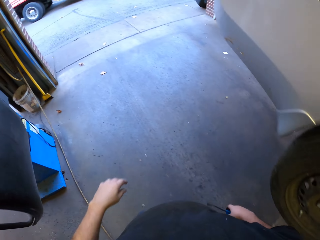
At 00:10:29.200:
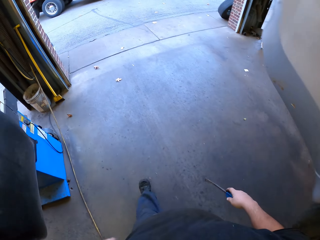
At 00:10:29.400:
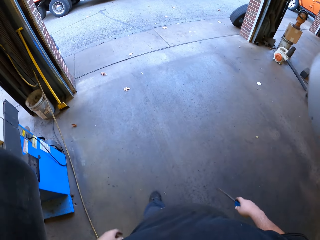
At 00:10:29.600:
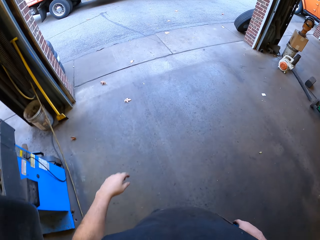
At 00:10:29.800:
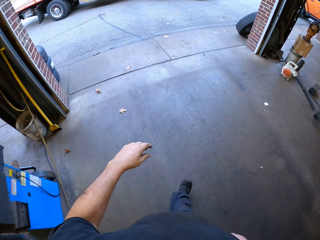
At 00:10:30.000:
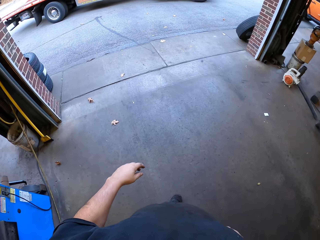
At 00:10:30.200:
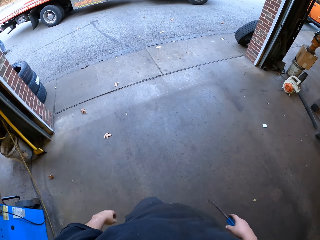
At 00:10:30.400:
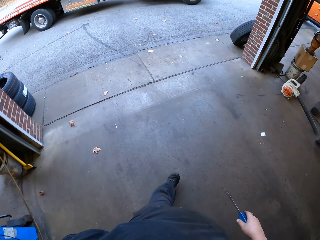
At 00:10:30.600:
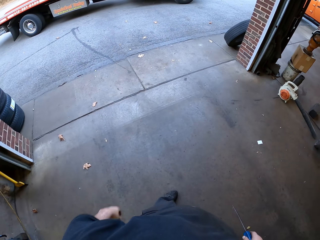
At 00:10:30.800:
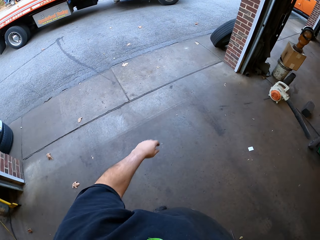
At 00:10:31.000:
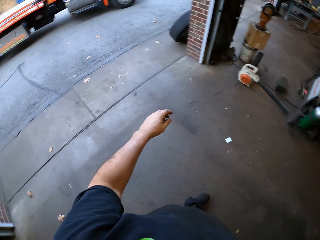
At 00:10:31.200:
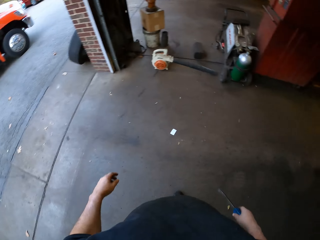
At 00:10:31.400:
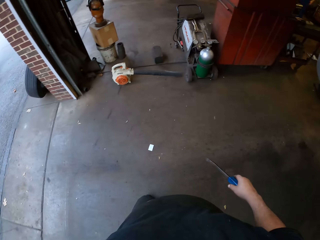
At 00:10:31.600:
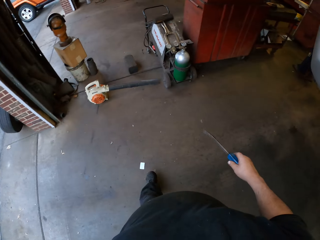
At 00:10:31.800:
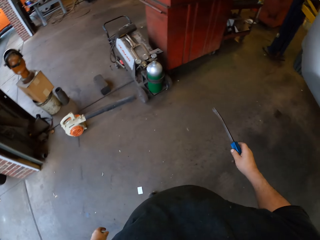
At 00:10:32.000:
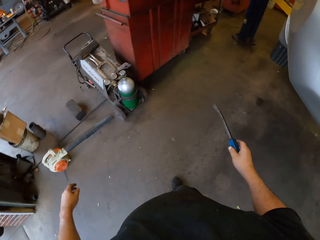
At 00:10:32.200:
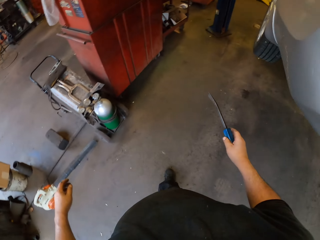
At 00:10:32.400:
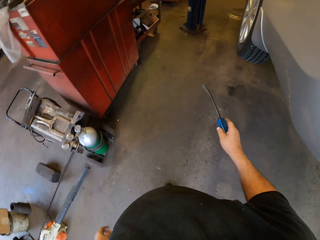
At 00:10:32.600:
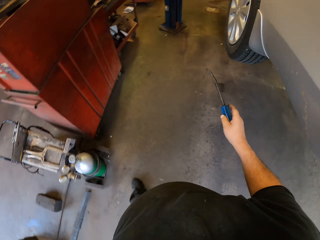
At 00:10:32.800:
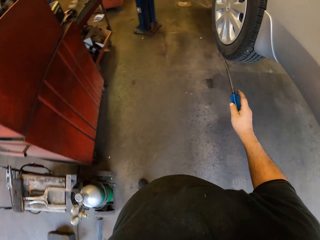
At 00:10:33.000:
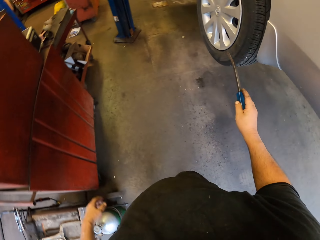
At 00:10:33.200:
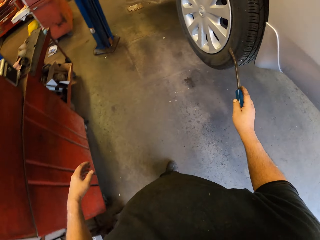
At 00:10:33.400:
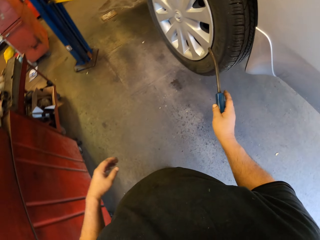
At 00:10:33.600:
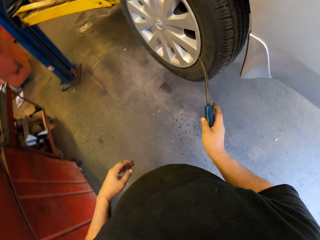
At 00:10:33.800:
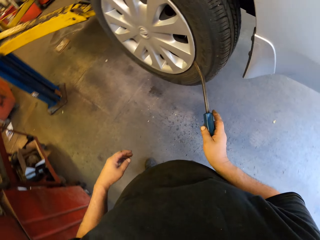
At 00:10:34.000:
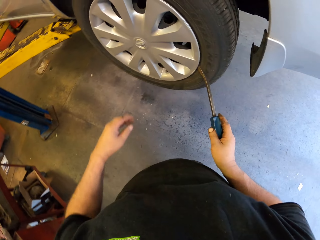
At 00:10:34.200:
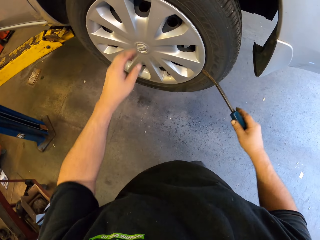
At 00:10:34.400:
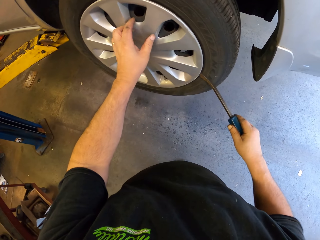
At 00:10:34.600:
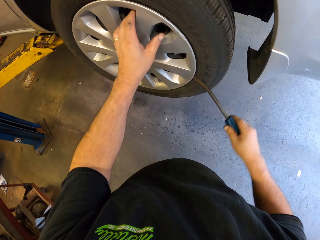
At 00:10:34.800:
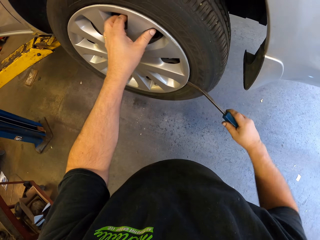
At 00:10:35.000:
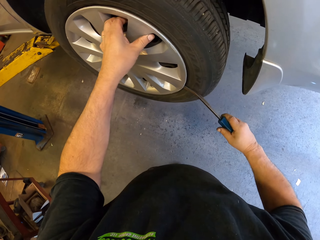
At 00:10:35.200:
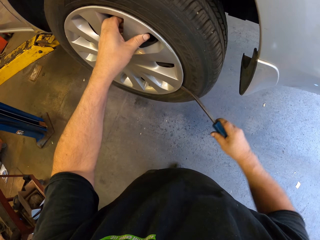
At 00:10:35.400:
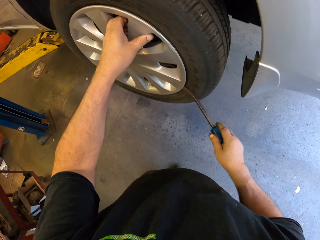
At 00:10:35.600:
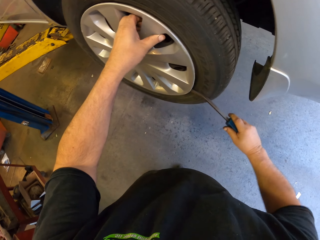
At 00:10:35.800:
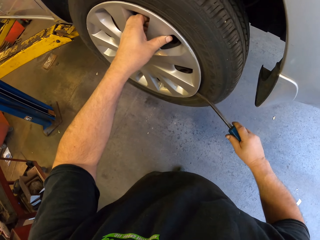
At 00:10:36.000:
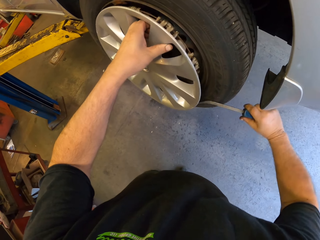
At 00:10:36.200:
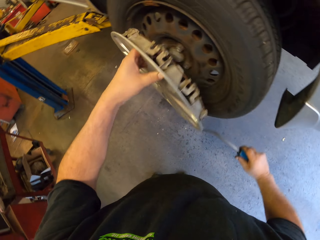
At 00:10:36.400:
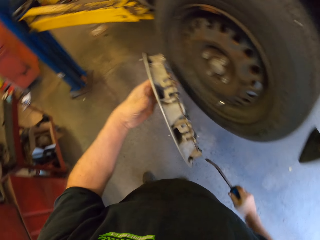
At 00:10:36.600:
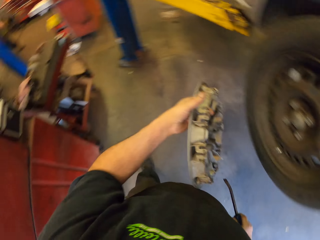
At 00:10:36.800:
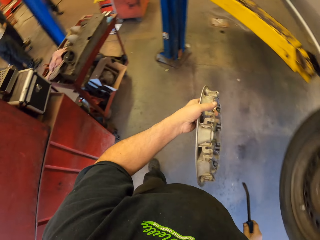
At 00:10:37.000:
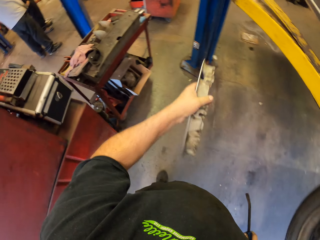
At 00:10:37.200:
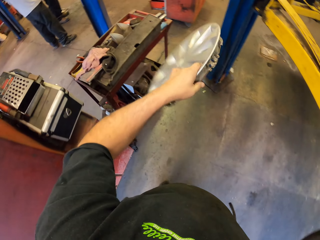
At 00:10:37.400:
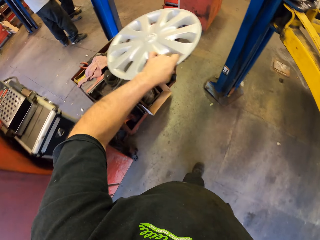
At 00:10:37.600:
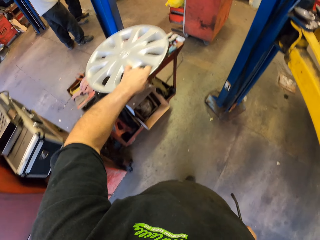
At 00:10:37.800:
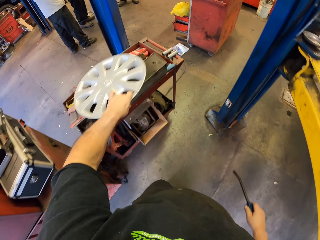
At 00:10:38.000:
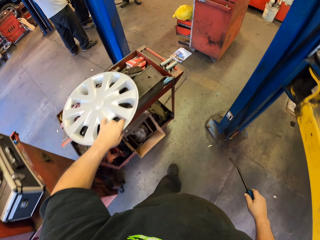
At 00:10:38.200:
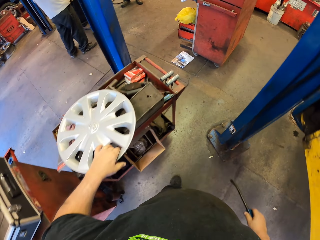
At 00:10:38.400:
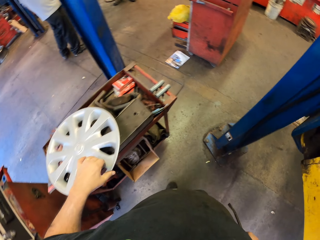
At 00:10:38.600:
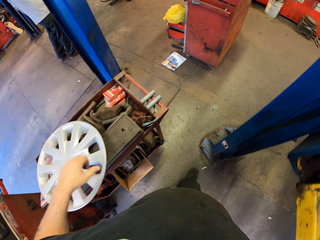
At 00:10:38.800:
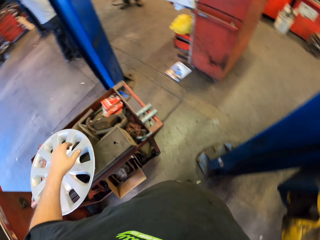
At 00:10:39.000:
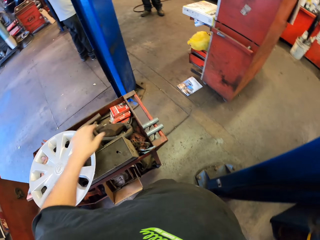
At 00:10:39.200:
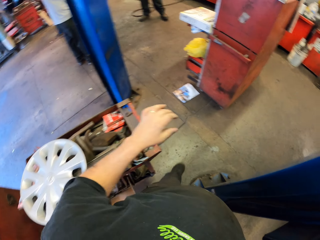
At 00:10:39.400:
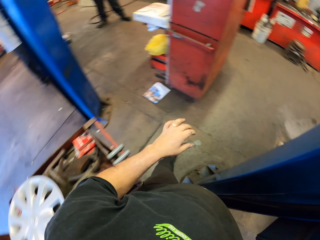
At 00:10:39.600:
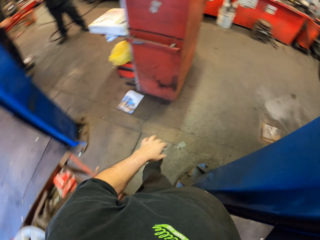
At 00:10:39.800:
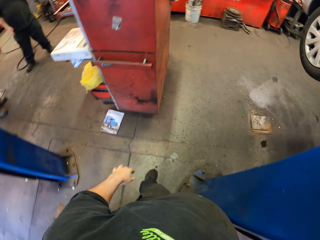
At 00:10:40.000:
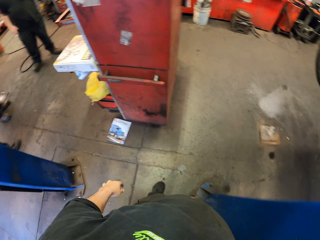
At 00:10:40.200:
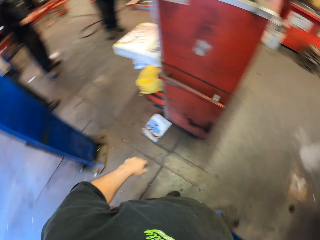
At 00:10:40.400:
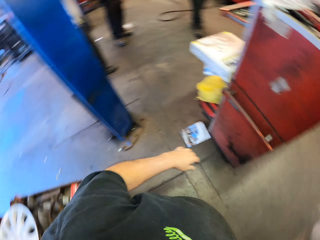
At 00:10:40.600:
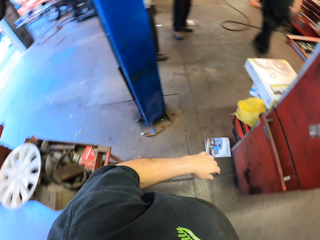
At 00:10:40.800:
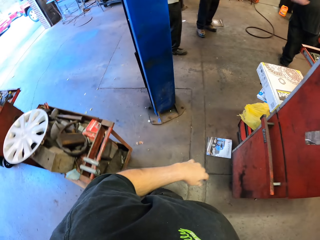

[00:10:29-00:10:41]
The camera wearer walks around a garage. They hook a screwdriver on a wheel cup. They remove a part of a wheel with the screwdriver. They walk around the garage. They put down the part of the wheel on a rack. They walk around the garage.

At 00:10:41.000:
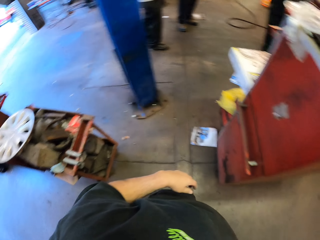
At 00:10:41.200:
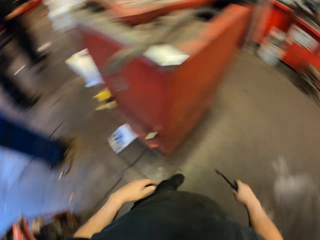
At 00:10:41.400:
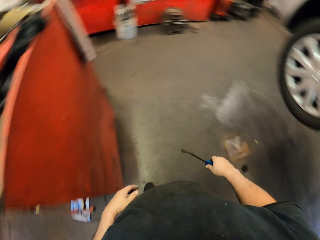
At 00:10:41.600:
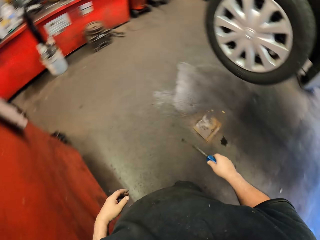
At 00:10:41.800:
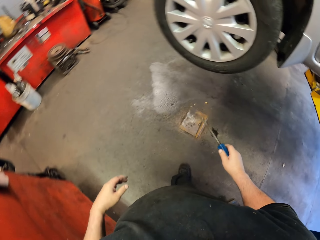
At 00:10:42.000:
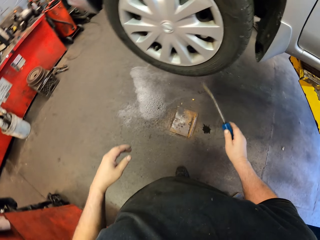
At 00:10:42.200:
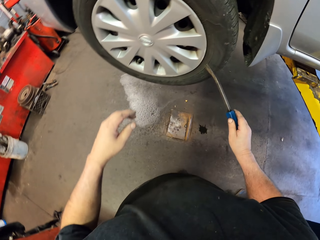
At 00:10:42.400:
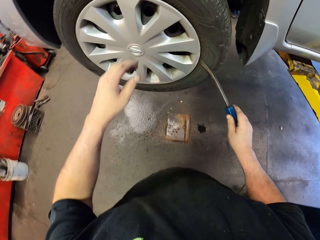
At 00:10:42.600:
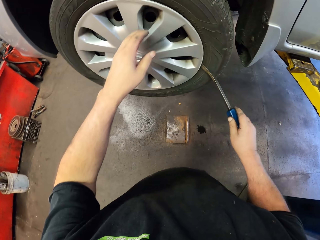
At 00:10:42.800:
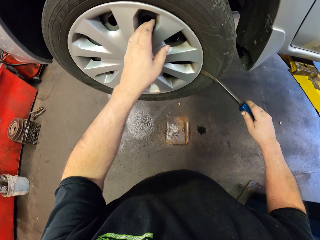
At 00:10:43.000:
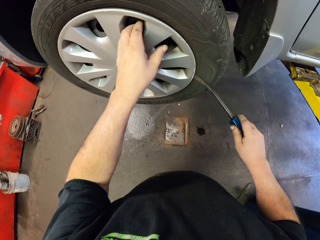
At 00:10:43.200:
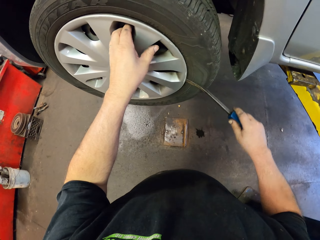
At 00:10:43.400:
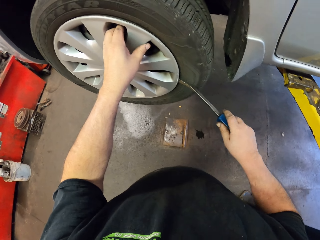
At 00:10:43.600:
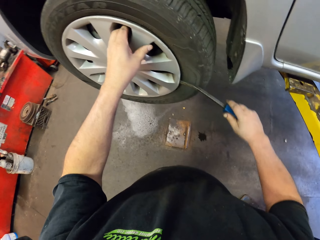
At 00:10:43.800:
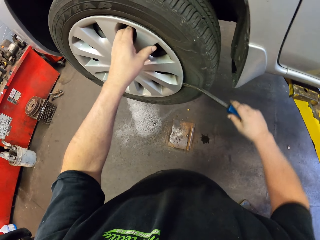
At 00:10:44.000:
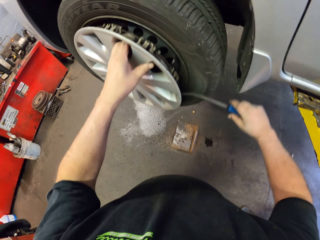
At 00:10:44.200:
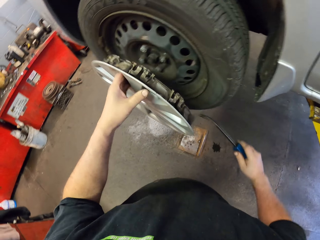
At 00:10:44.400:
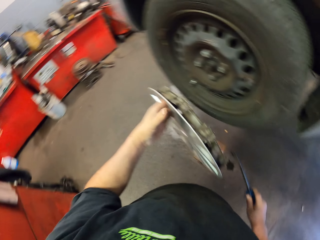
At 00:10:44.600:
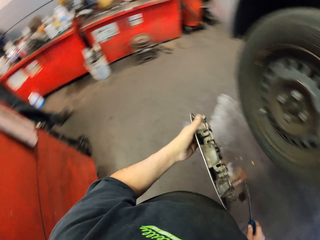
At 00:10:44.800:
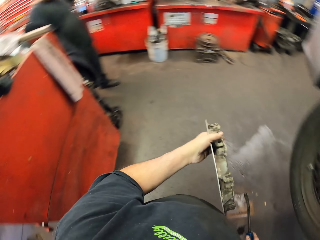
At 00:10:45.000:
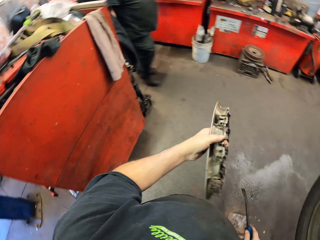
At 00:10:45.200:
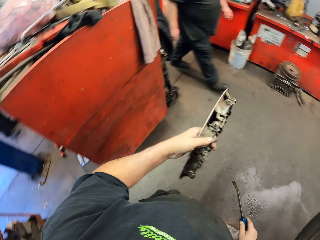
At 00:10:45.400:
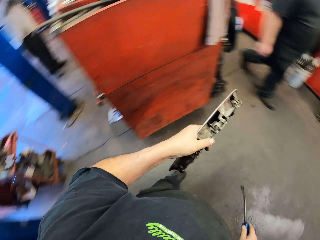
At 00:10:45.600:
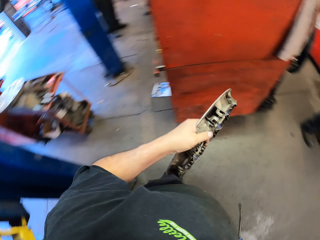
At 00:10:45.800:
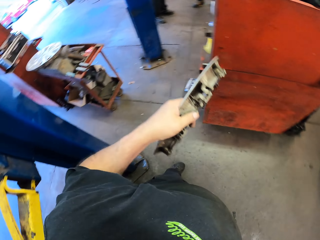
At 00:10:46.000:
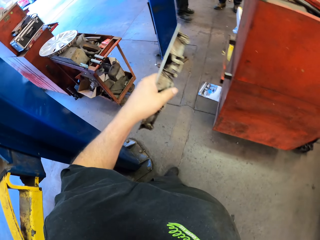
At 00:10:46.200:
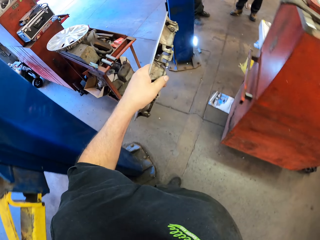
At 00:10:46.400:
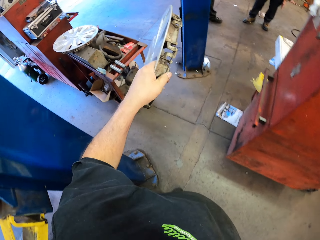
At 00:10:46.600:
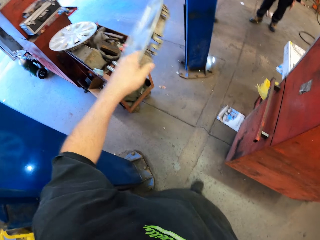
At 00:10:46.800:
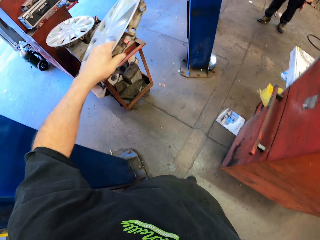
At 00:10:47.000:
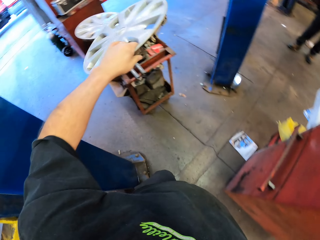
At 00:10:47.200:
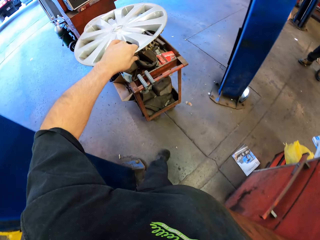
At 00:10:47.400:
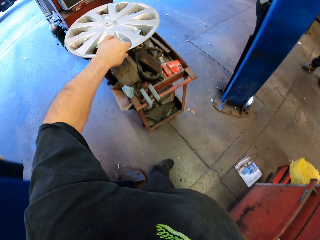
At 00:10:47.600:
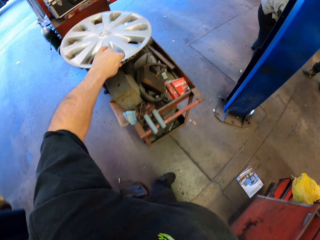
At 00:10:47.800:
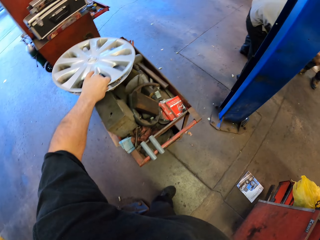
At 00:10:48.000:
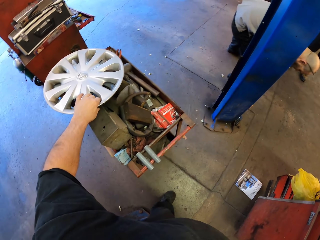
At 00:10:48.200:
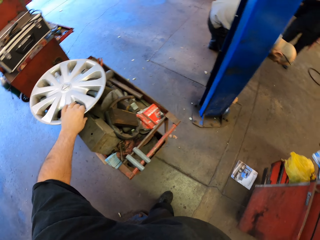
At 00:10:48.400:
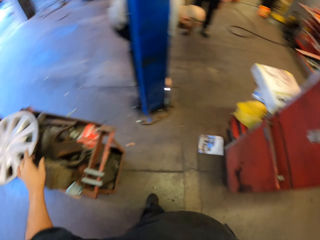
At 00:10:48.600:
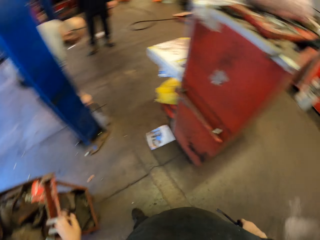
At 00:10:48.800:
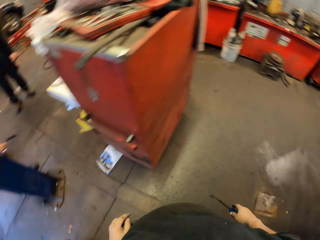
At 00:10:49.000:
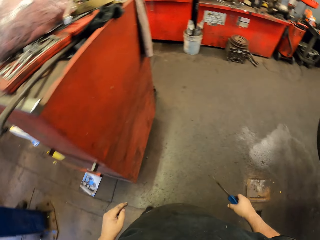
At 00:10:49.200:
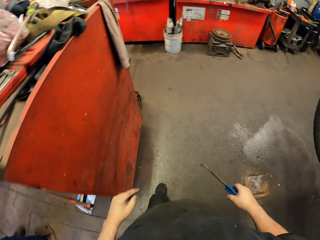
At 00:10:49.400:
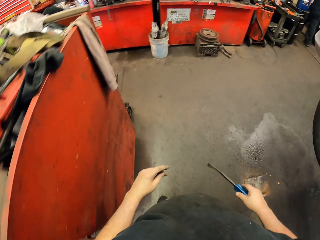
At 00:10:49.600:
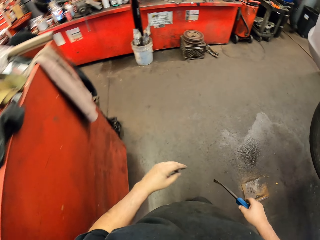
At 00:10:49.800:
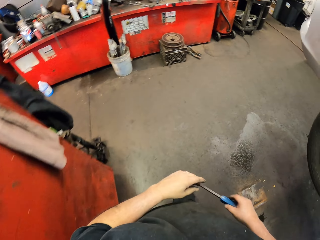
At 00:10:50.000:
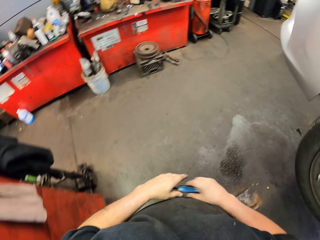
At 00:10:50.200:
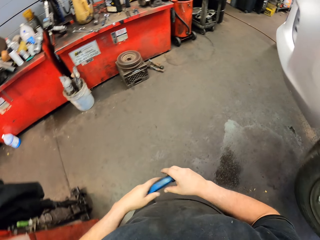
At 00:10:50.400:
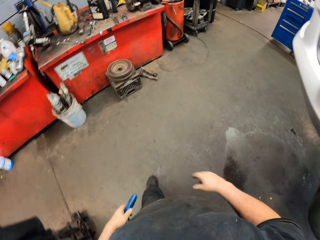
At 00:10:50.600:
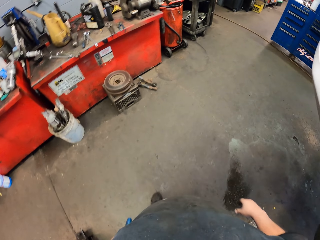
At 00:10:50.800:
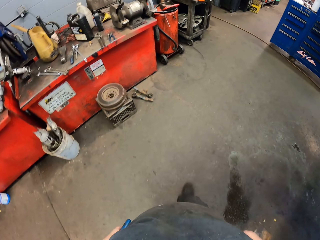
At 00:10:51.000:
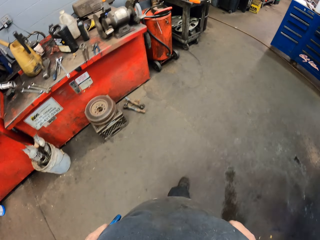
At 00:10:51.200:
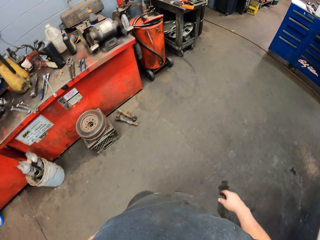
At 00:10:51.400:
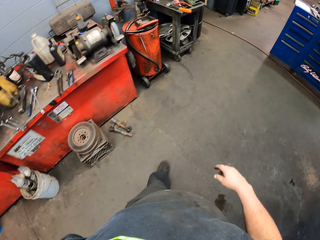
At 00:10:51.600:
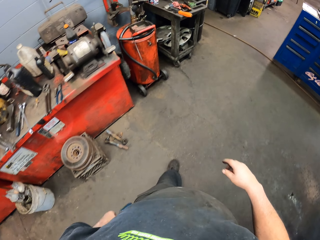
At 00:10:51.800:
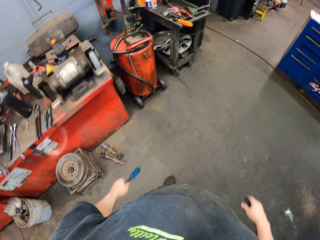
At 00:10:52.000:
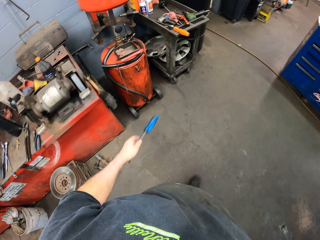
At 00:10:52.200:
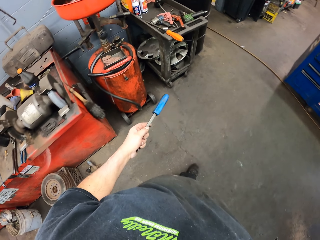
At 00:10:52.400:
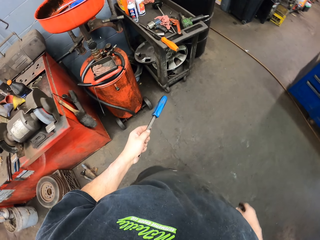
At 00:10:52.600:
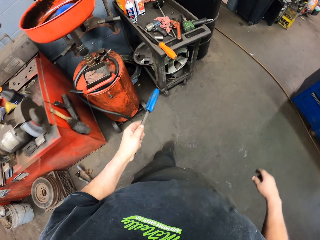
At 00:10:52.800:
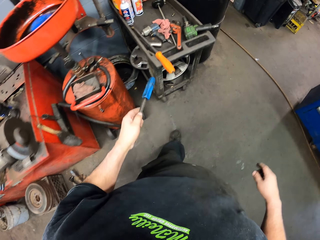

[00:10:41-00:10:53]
The camera wearer looks around a garage. They walk around the garage. They hook a screwdriver on a wheel cup. They remove a part of a wheel with the screwdriver. They walk around the garage. They put down the part of the wheel on a rack. They walk around the garage.
